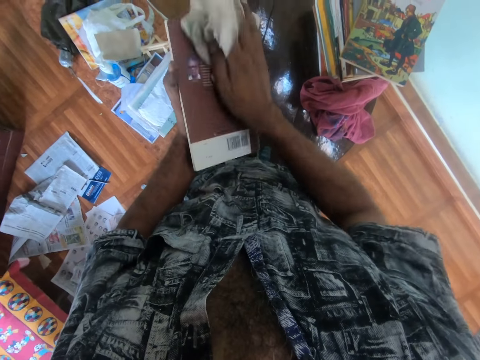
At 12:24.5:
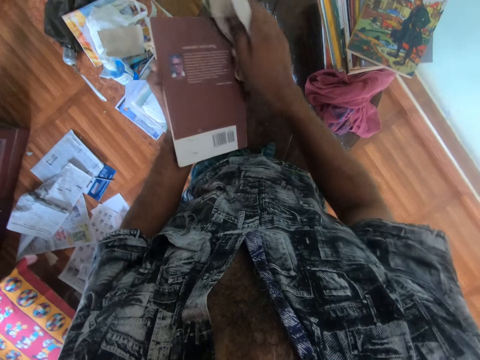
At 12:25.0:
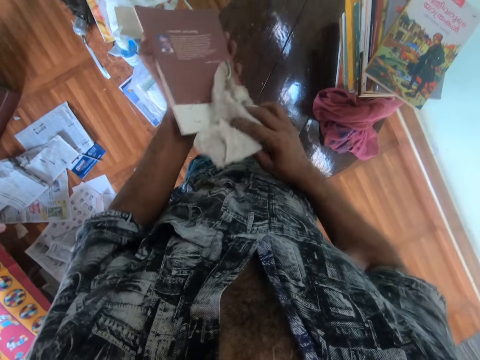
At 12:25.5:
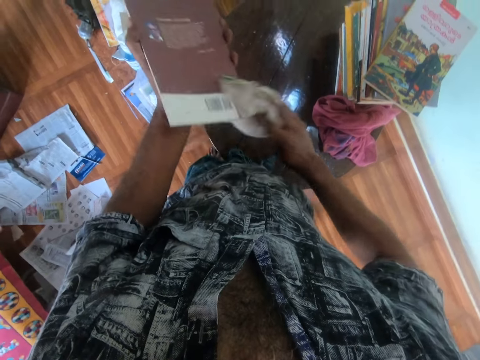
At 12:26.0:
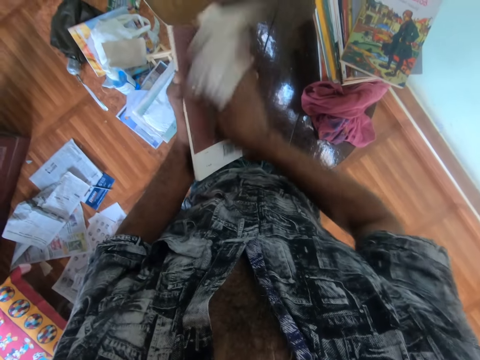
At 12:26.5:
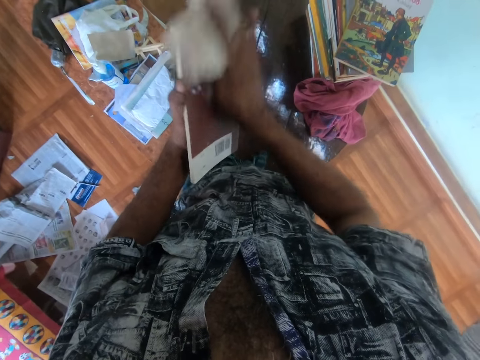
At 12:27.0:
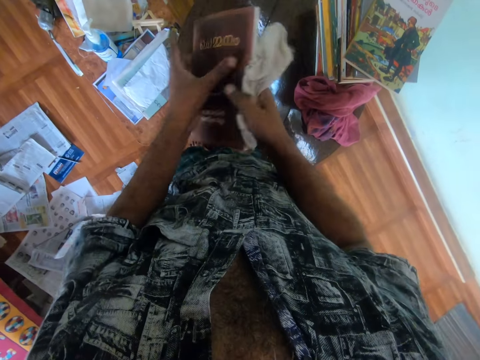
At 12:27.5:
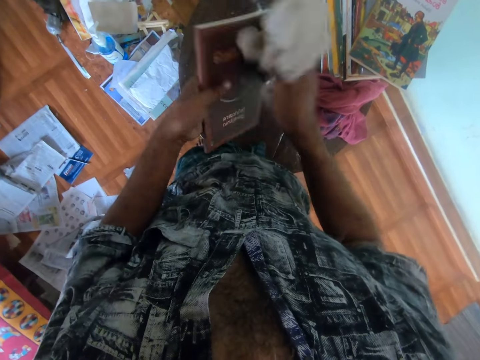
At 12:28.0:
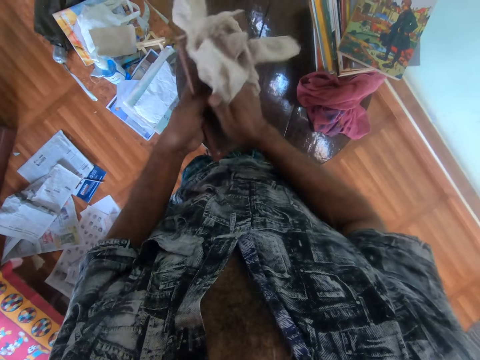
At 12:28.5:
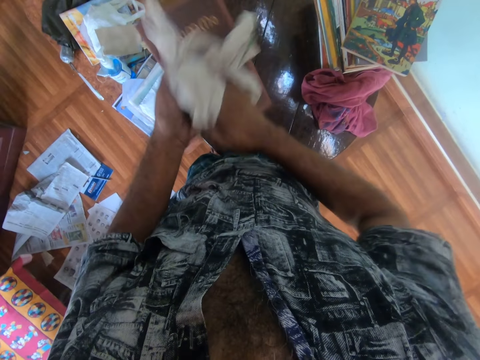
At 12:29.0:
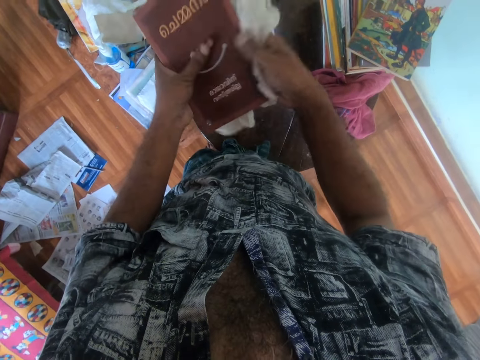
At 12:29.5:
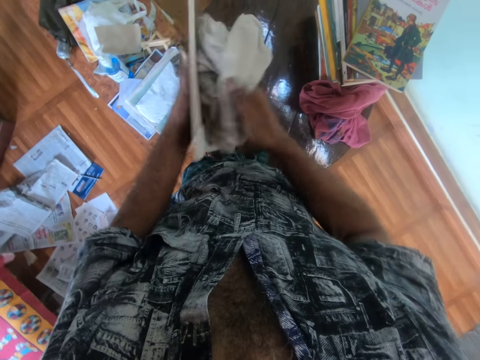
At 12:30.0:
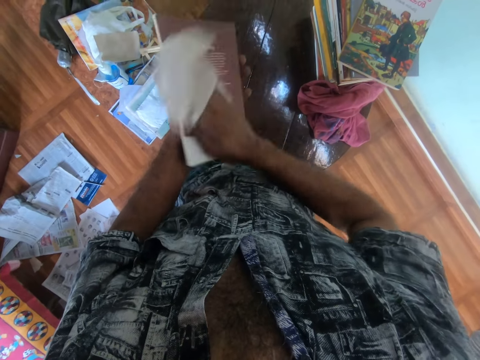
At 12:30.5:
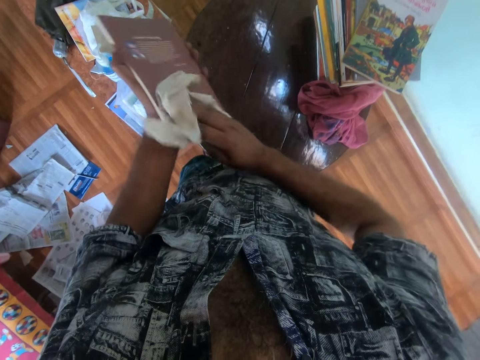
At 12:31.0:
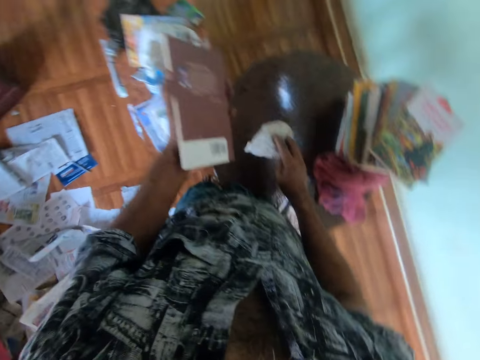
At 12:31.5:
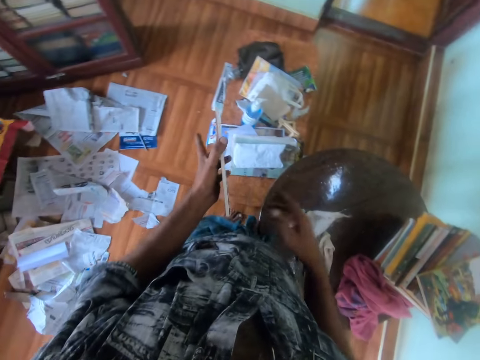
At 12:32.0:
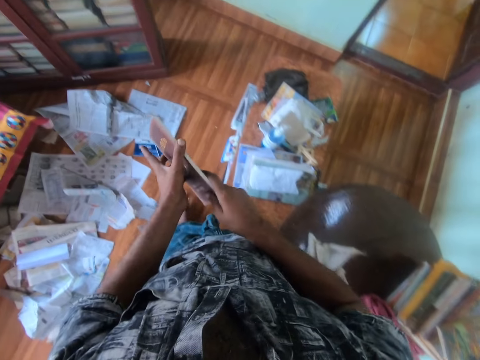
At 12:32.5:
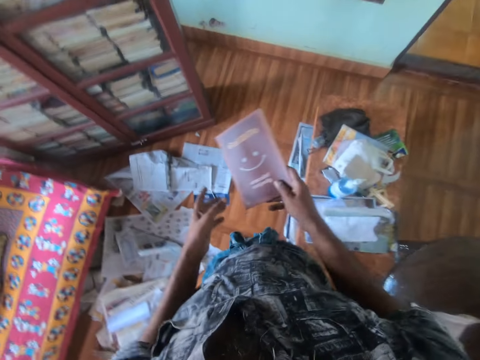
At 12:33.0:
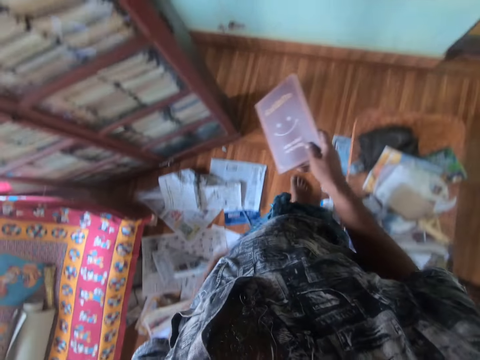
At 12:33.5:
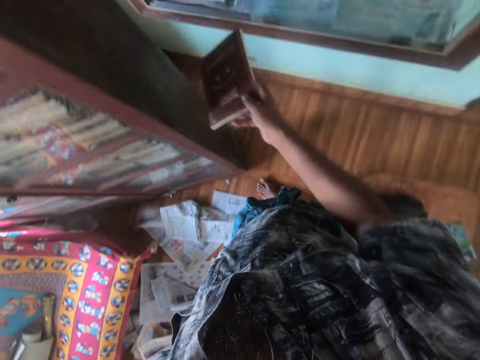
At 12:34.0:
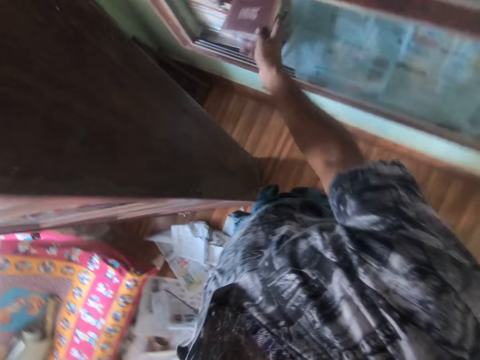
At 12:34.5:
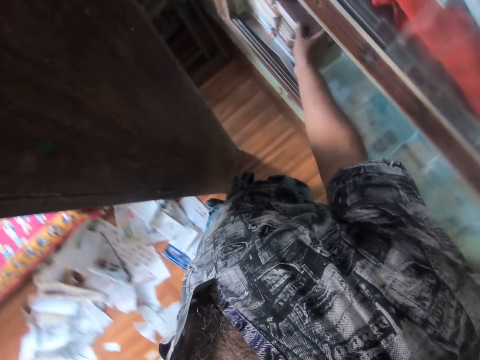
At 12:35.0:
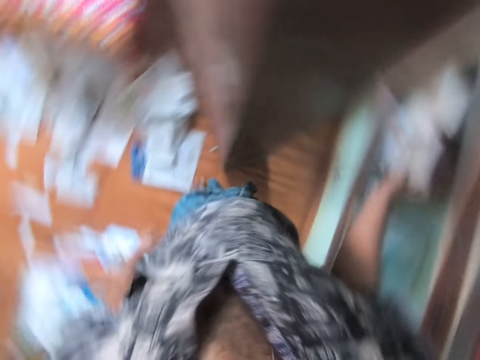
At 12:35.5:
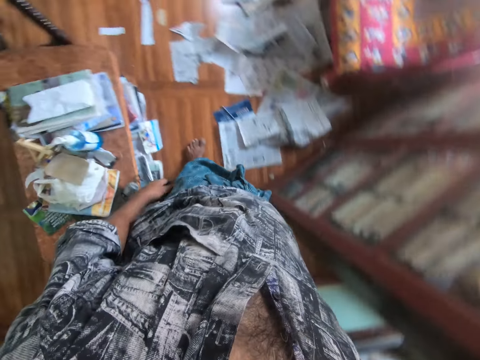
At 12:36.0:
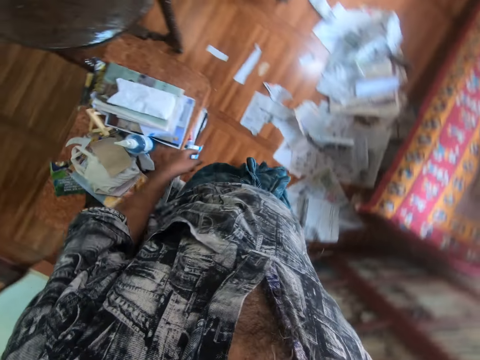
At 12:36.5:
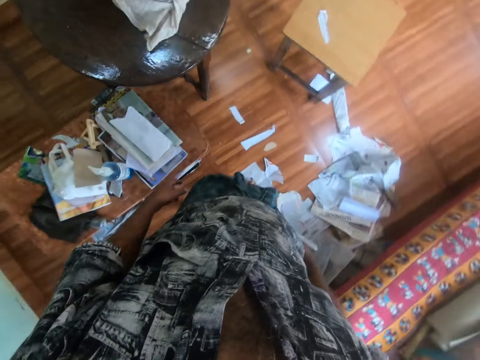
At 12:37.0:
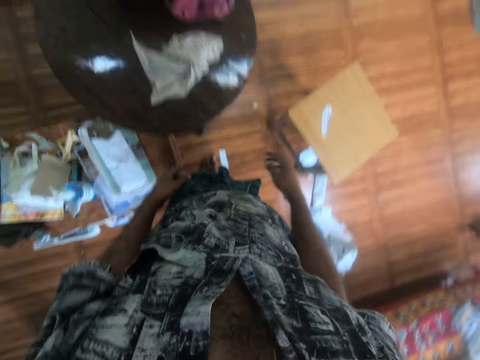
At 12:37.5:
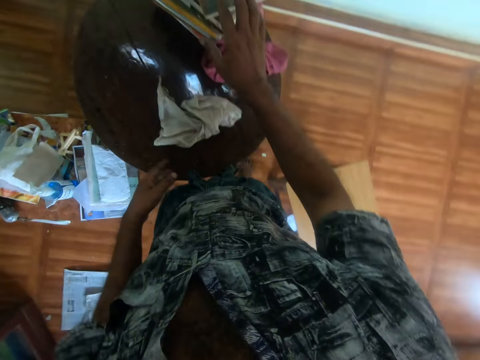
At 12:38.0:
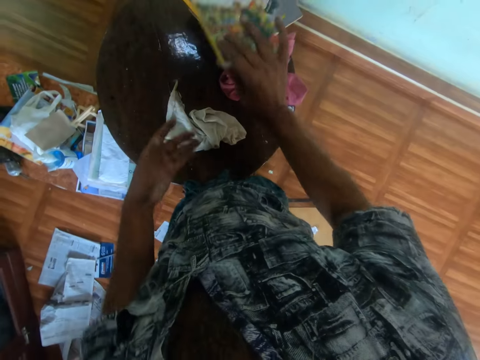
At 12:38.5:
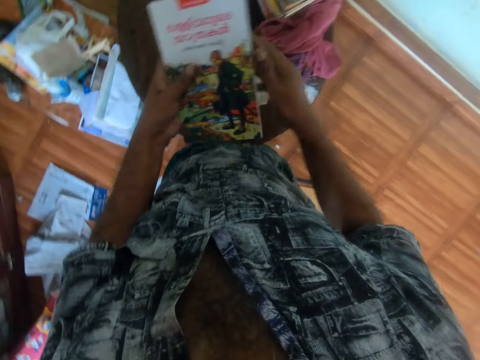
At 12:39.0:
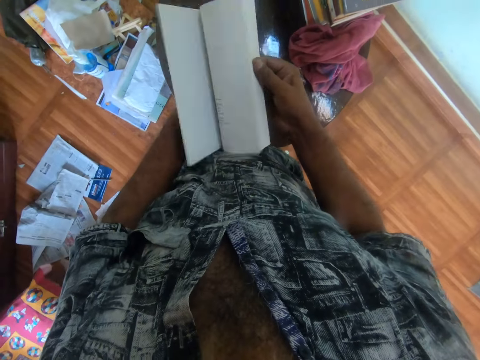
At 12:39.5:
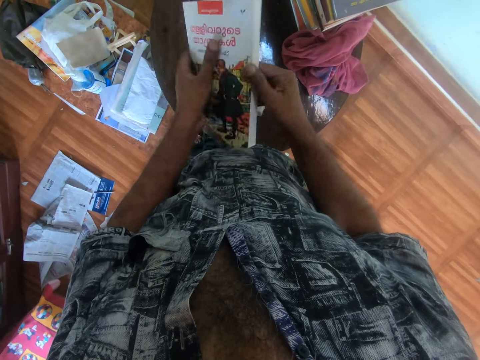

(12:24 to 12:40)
The camera wearer places the piece of cloth on the table with his right hand. He walks towards the shelf. He transfers the book from his left hand to his right hand. He places the book in the shelf with his right hand. He walks towards the table. He picks up a book from the pile of books on the table with his right hand. He transfers the book from his right hand to his left hand. He opens the book in his left hand with his right hand.

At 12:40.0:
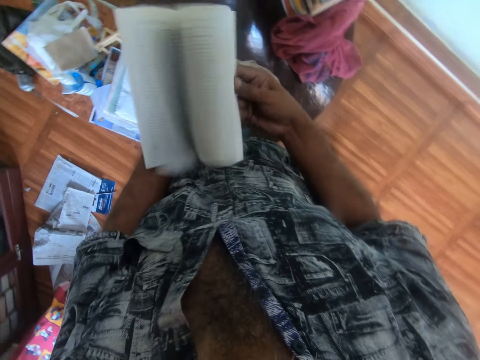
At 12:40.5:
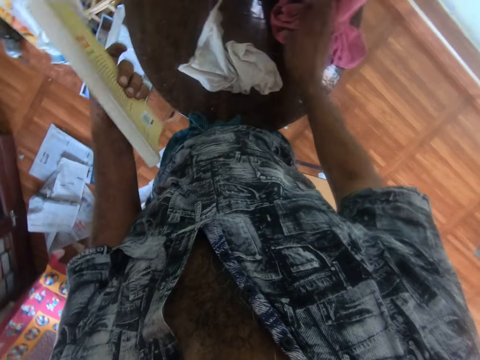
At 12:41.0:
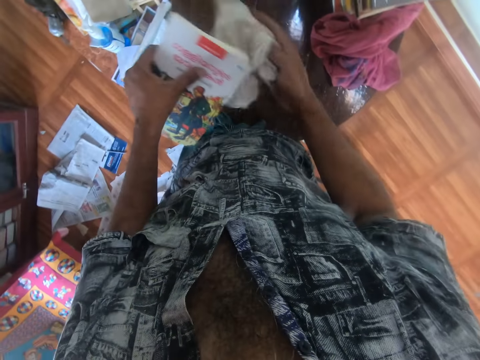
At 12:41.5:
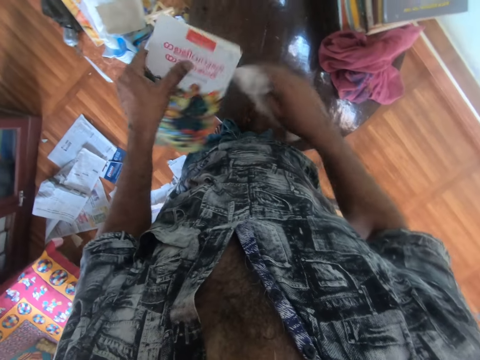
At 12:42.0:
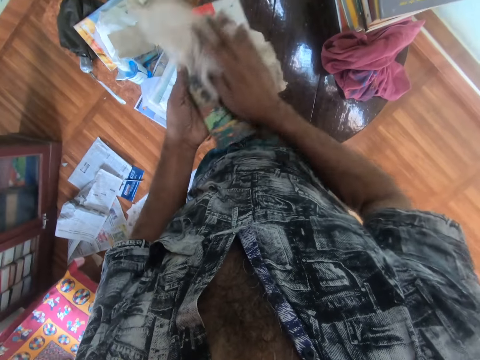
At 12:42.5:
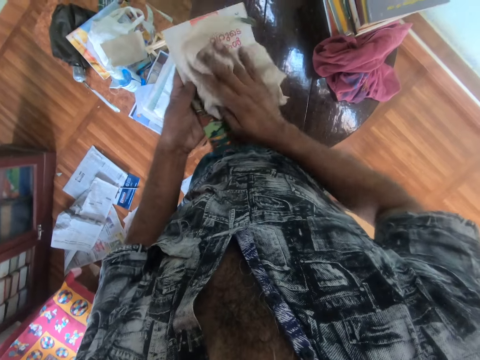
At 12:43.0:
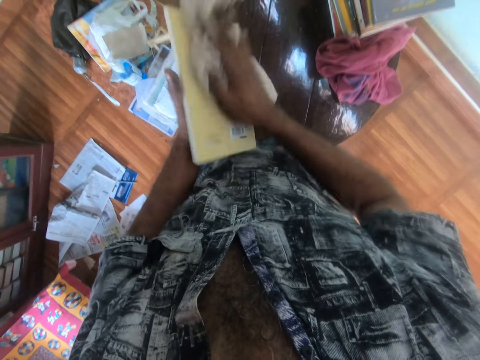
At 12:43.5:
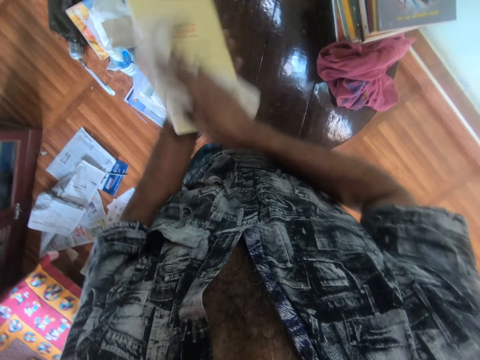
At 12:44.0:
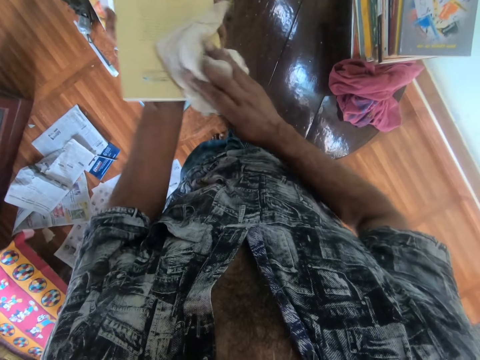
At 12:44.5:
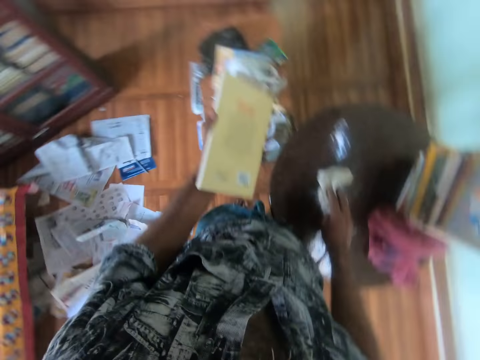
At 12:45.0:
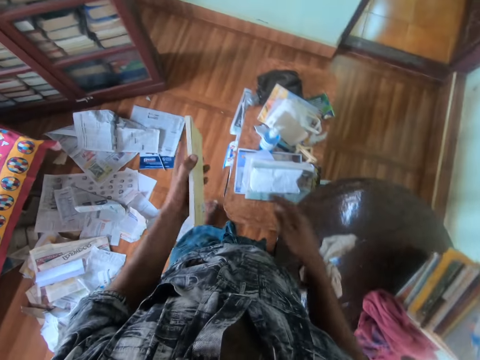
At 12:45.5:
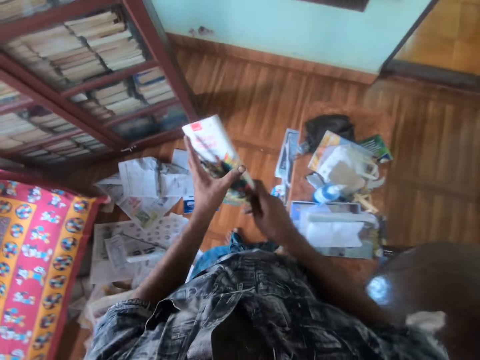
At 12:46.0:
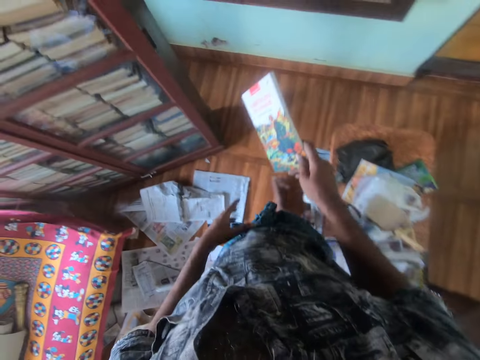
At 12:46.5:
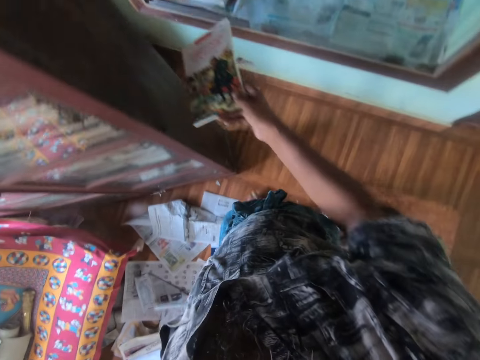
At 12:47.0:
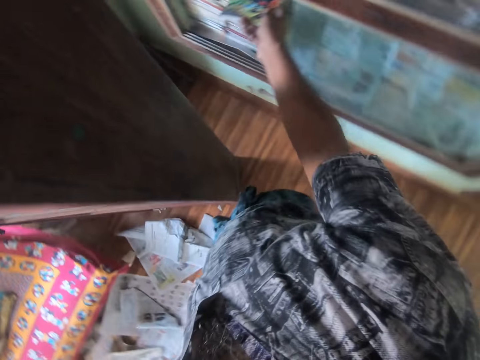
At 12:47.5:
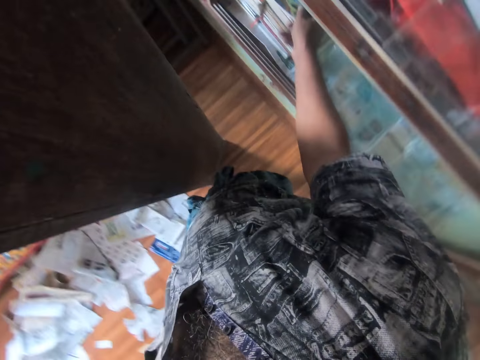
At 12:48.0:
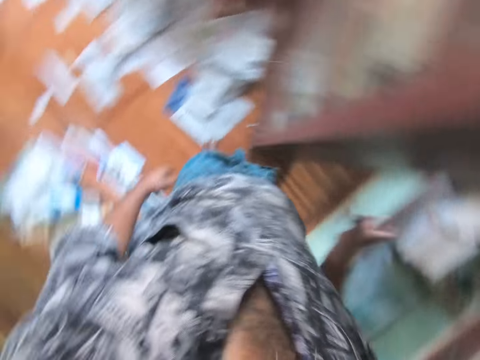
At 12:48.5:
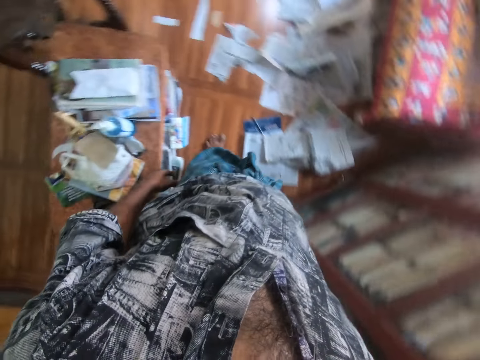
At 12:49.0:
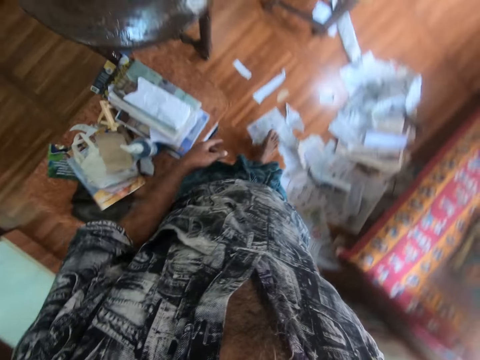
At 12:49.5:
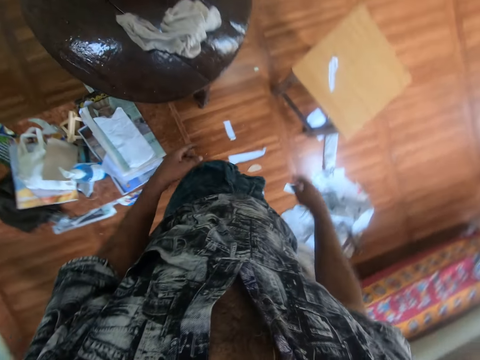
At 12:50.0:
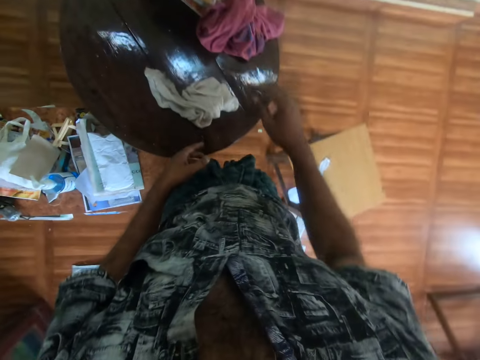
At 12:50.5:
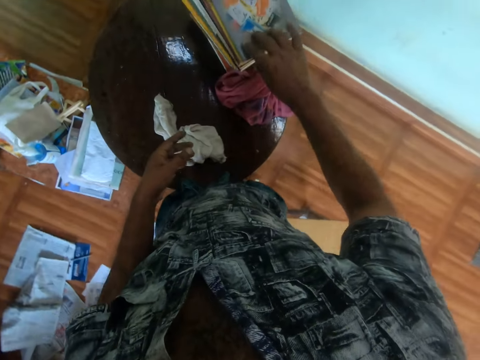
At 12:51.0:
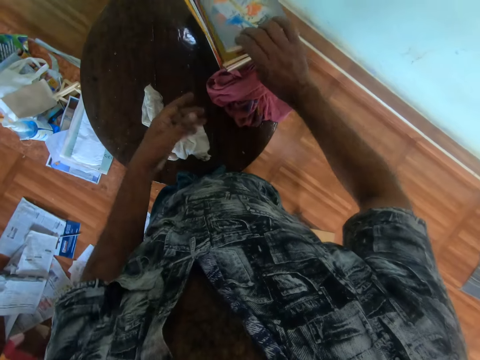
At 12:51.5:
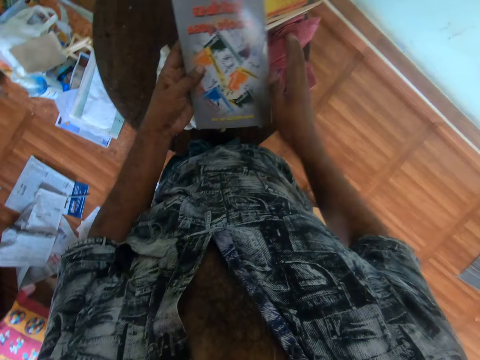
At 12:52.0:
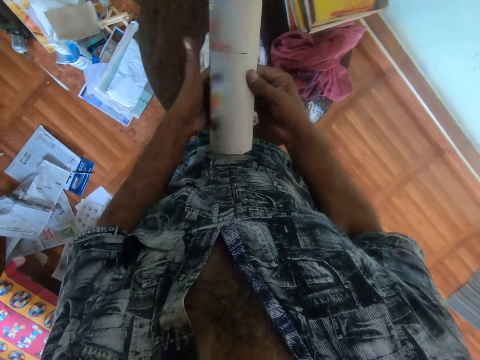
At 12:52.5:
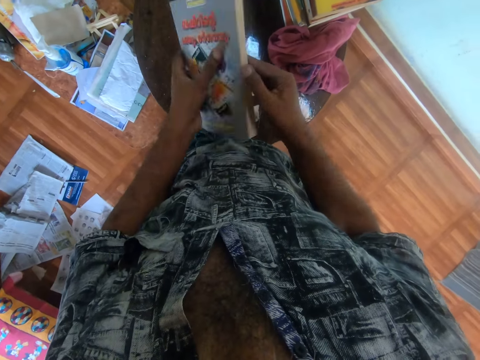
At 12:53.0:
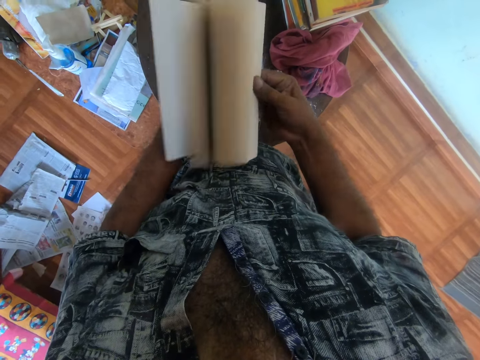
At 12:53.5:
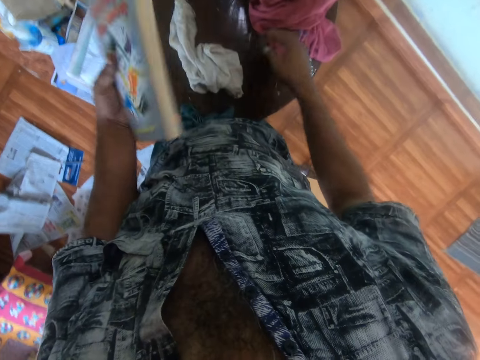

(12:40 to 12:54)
The camera wearer removes his right hand from the book in both hands. He picks up the piece of cloth from the table with his right hand. He cleans the book in his left hand with the piece of cloth in his right hand. He places the piece of cloth on the table with his right hand. He walks towards the shelf. He transfers the book from his left hand to his right hand. He places the book in the shelf with his right hand. He walks towards the table. He picks up a book from the pile of books on the table with his right hand. He transfers the book from his right hand to his left hand. He opens the book in his left hand with his right hand. He removes his right hand from the book in both hands.
